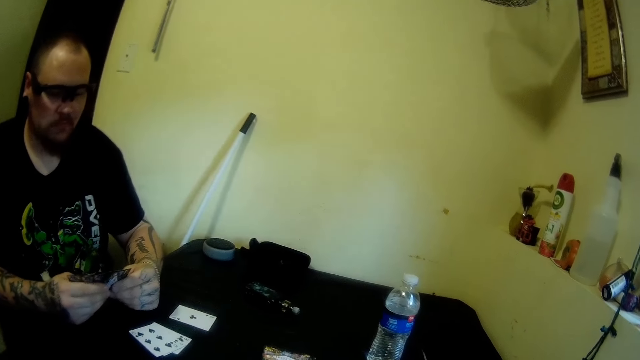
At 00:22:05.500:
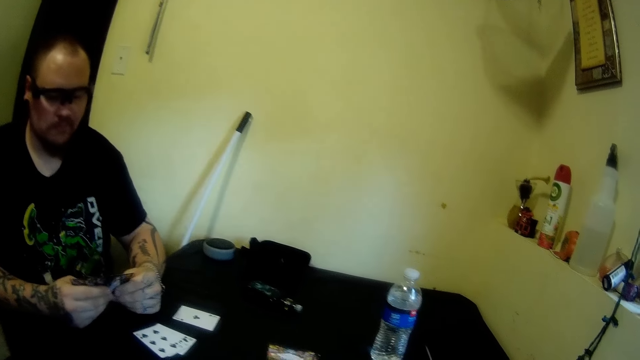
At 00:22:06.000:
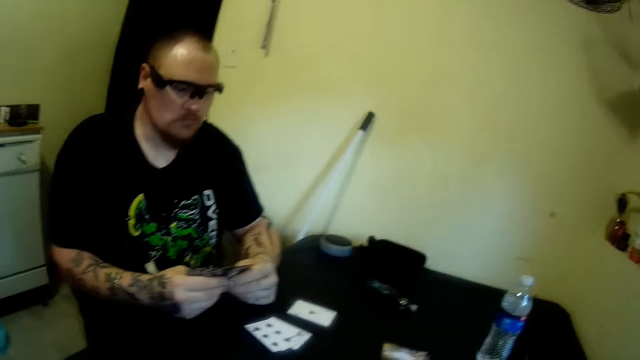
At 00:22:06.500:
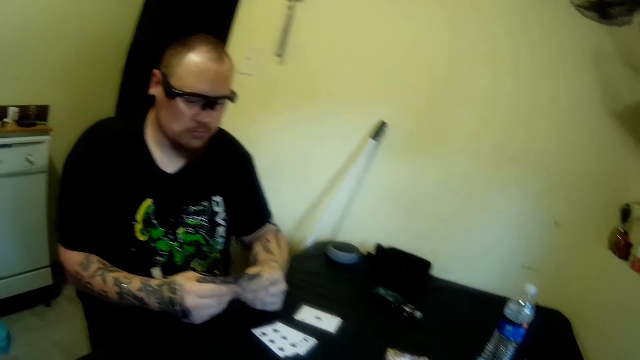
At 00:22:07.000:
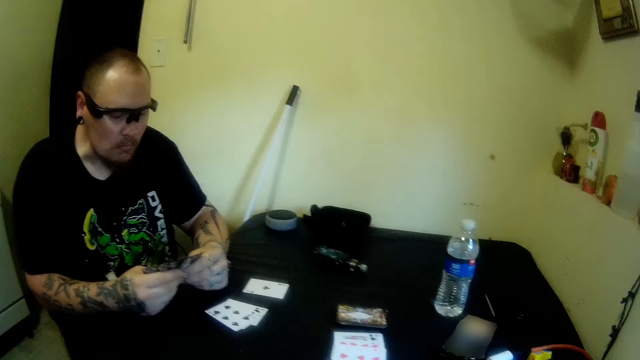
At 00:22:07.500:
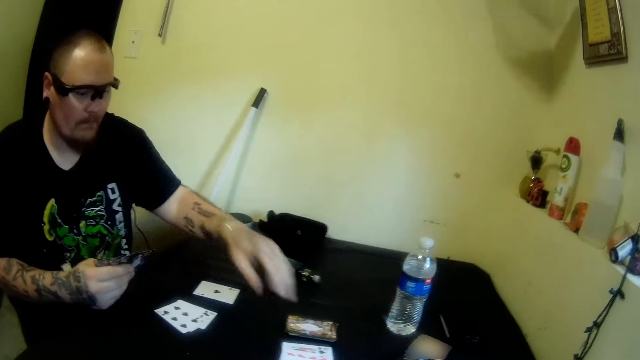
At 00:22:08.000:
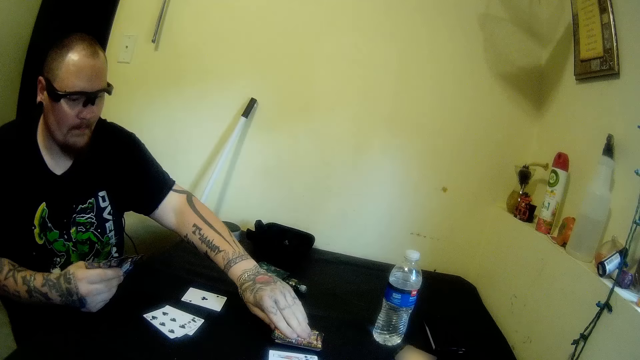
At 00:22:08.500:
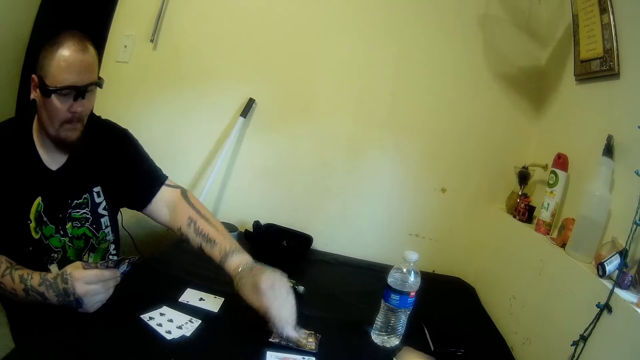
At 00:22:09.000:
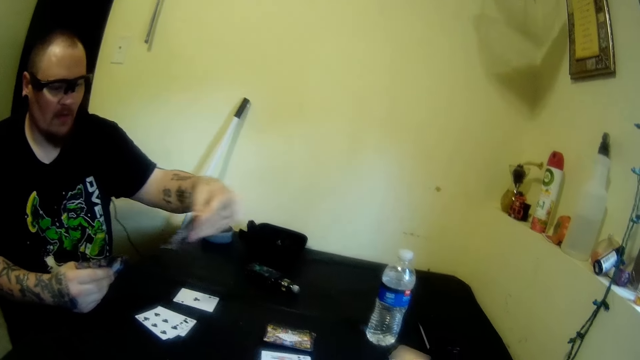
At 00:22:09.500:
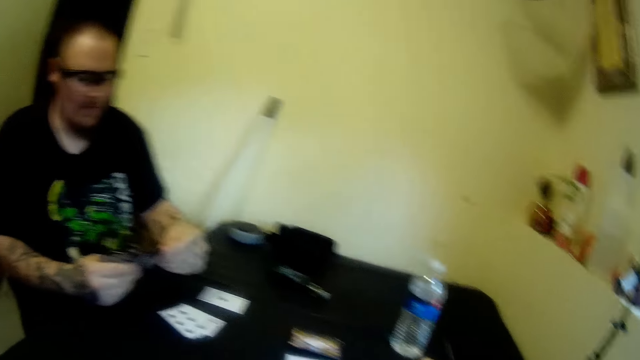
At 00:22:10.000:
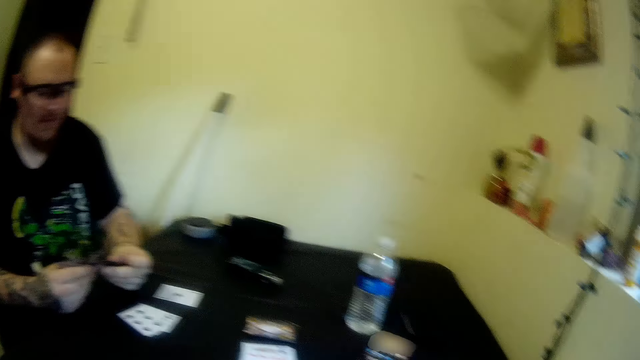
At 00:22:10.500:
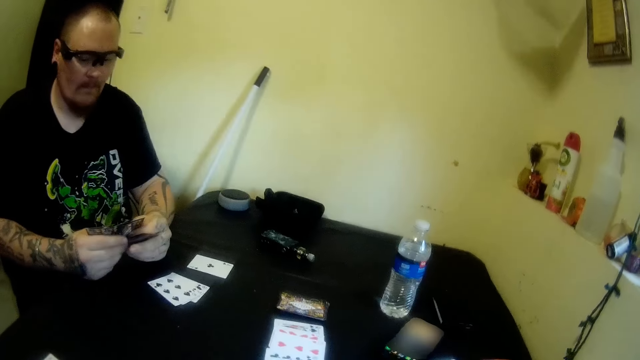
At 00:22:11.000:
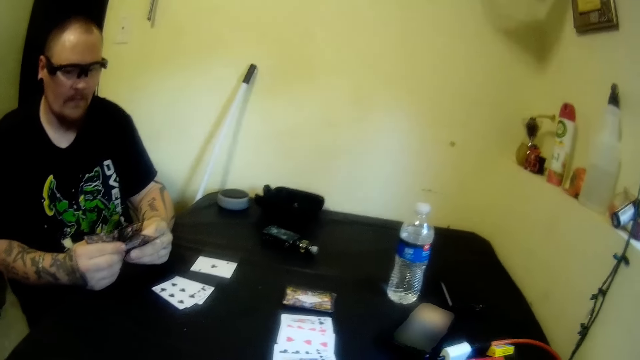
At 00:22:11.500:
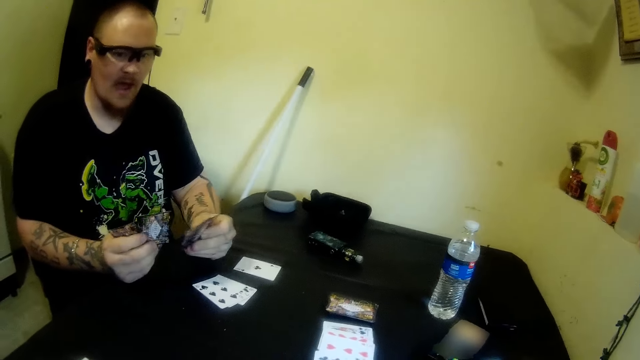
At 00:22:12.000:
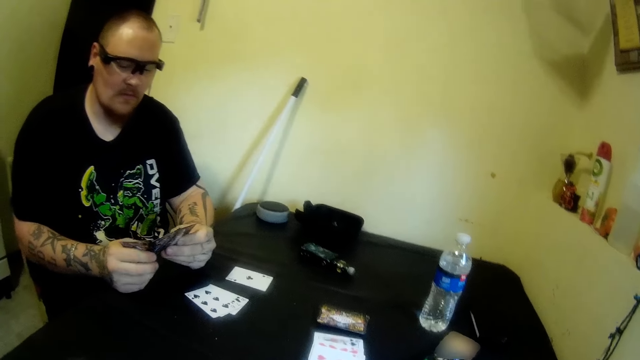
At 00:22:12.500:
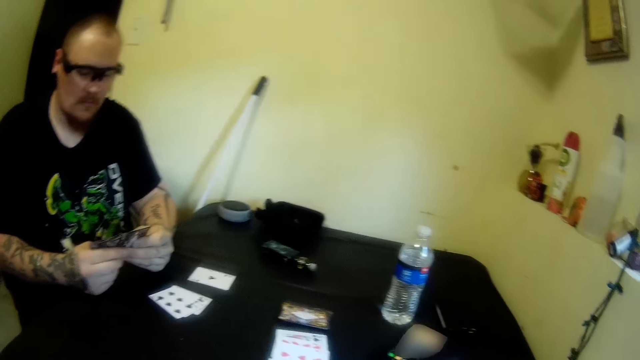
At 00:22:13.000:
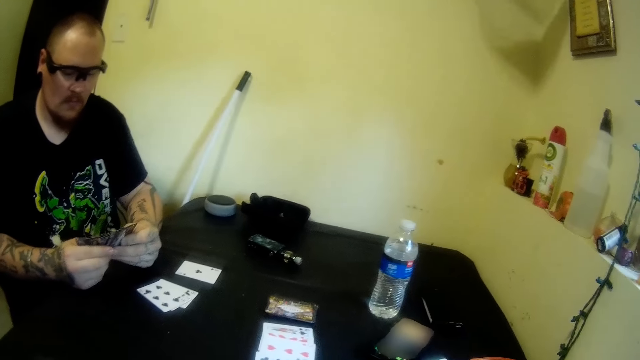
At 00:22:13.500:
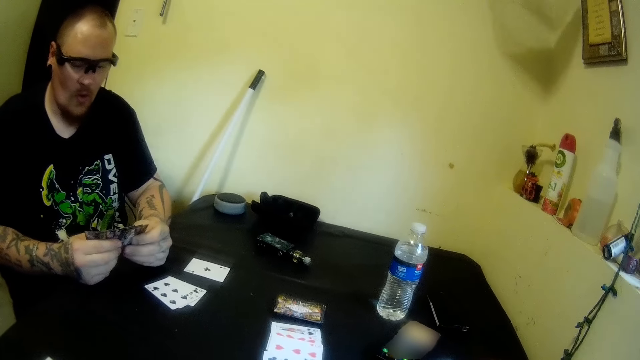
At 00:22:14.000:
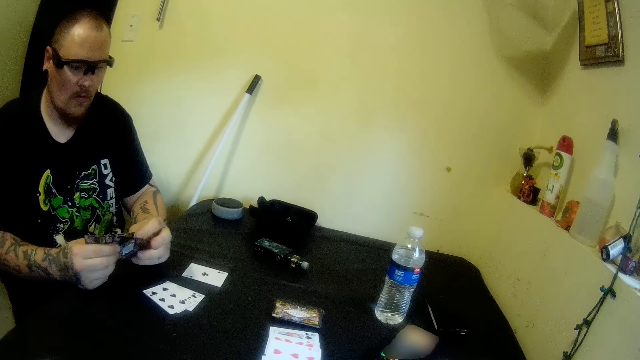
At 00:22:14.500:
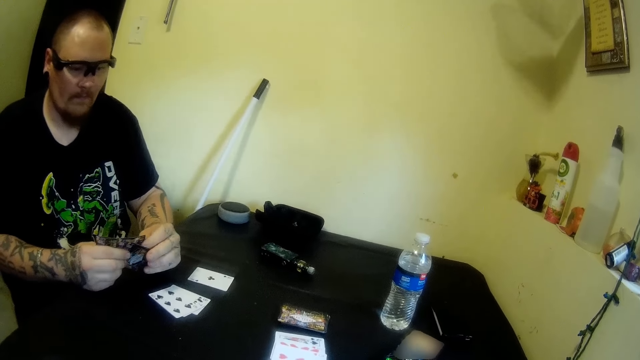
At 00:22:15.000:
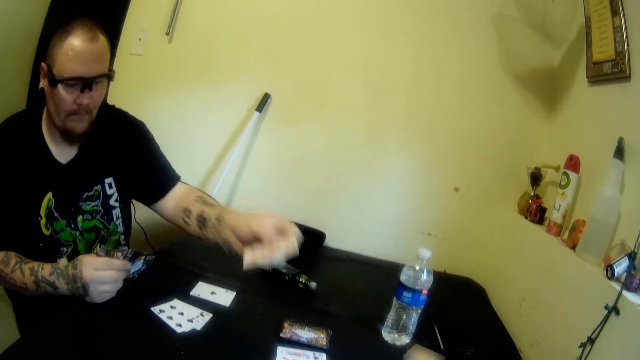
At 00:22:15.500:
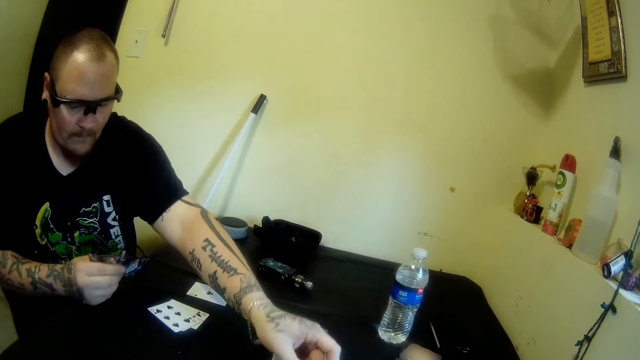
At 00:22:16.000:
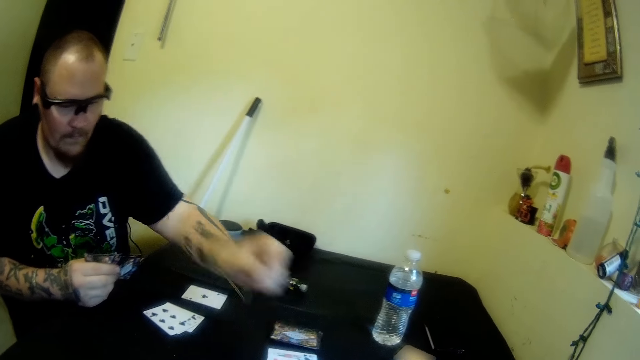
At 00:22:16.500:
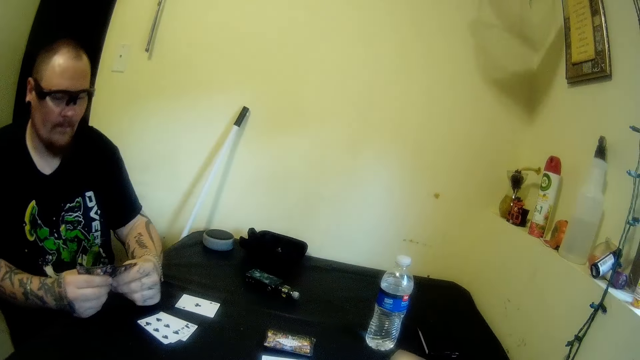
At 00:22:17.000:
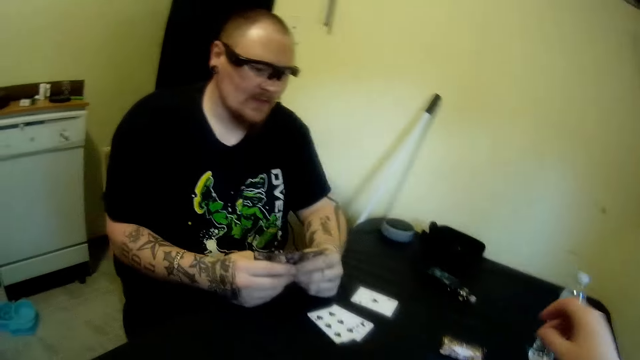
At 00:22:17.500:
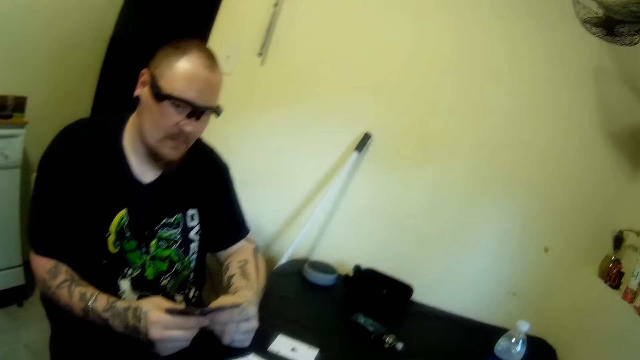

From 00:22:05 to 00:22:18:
The man picks a card from the table with his left hand, aligns the cards, and drops a card on the table with his left hand.

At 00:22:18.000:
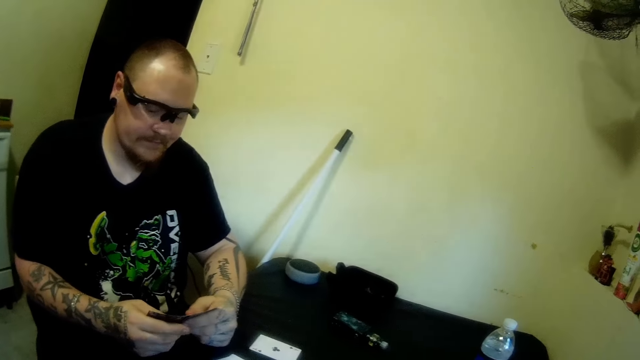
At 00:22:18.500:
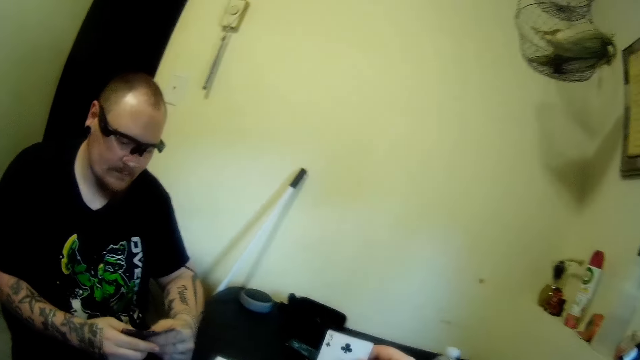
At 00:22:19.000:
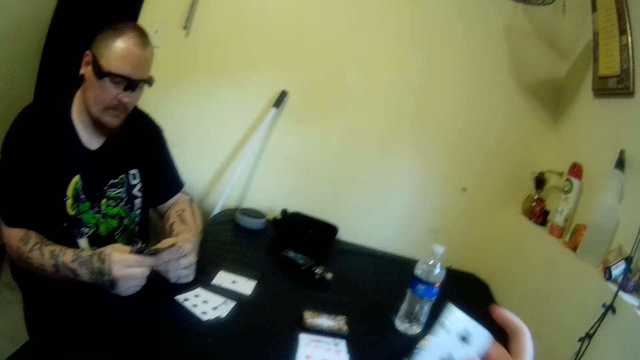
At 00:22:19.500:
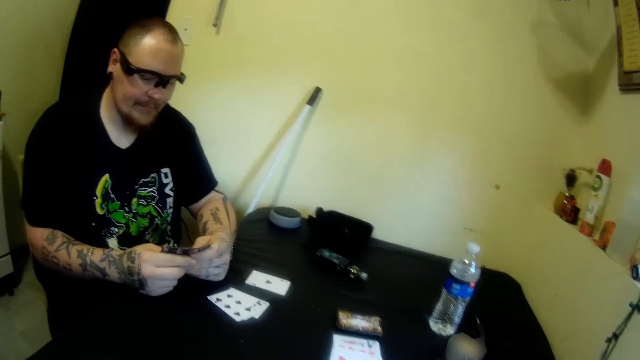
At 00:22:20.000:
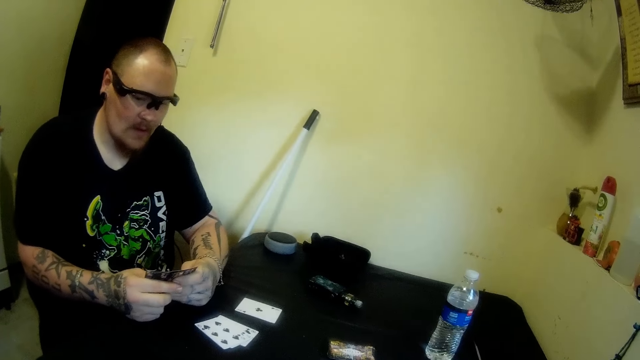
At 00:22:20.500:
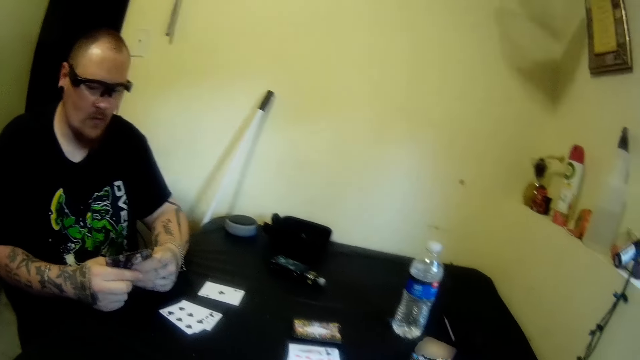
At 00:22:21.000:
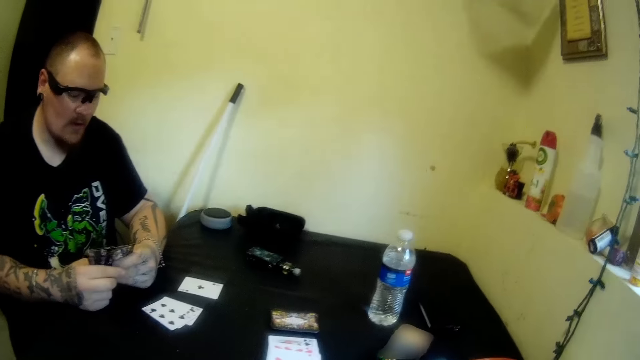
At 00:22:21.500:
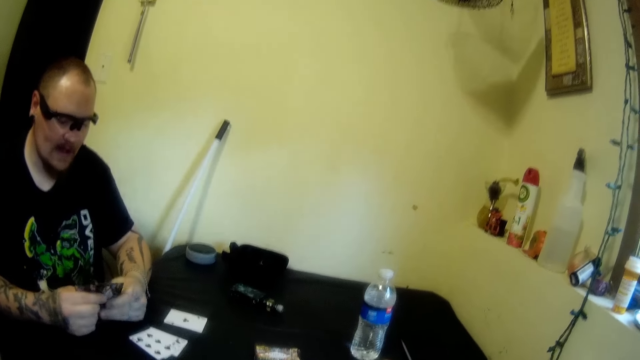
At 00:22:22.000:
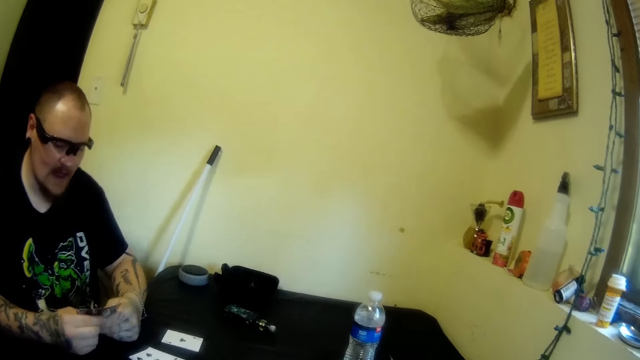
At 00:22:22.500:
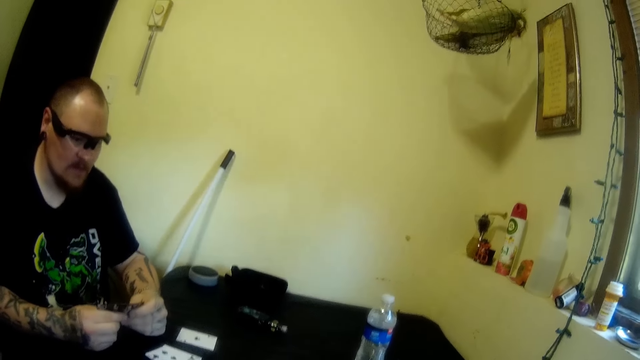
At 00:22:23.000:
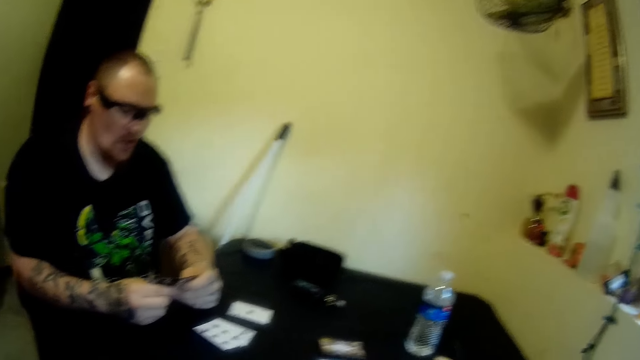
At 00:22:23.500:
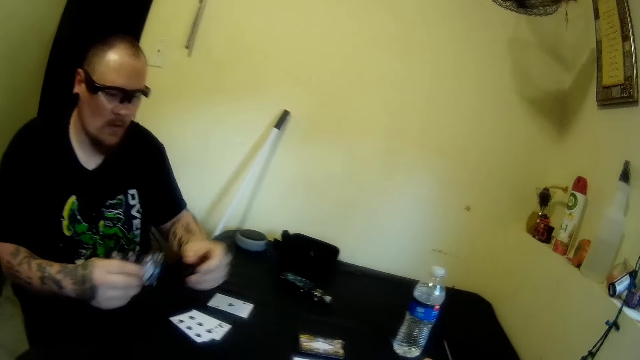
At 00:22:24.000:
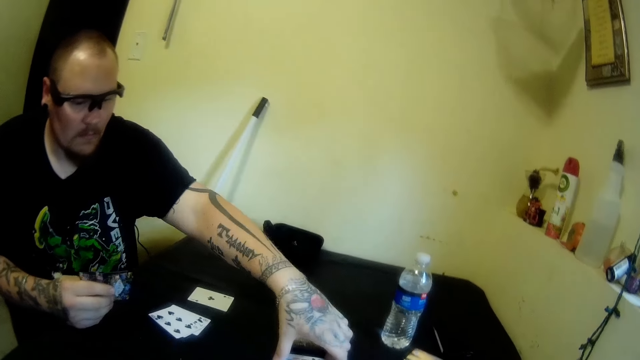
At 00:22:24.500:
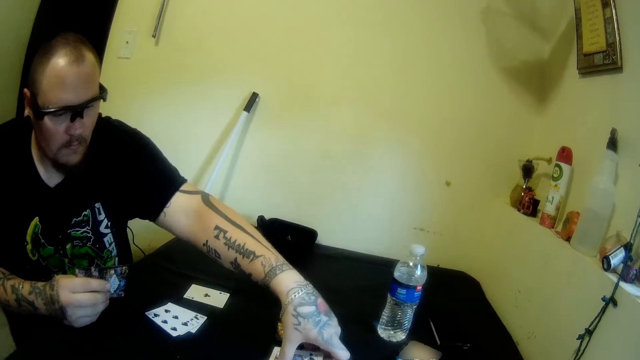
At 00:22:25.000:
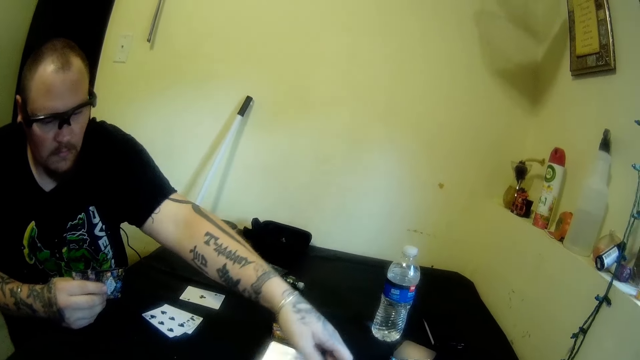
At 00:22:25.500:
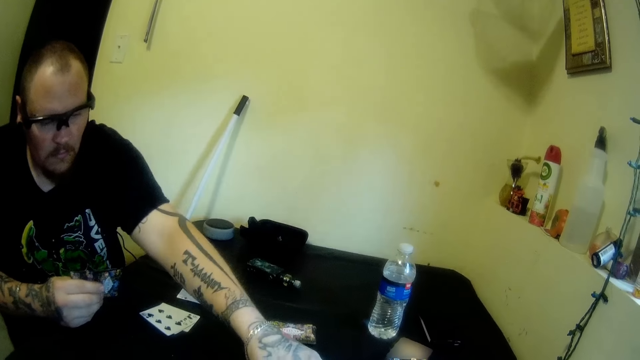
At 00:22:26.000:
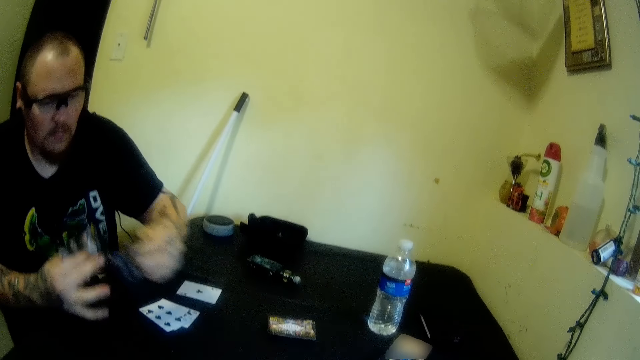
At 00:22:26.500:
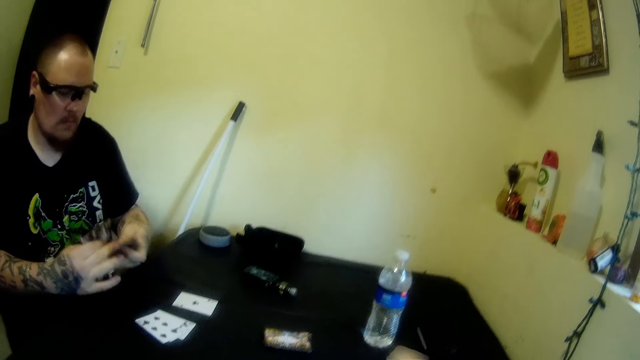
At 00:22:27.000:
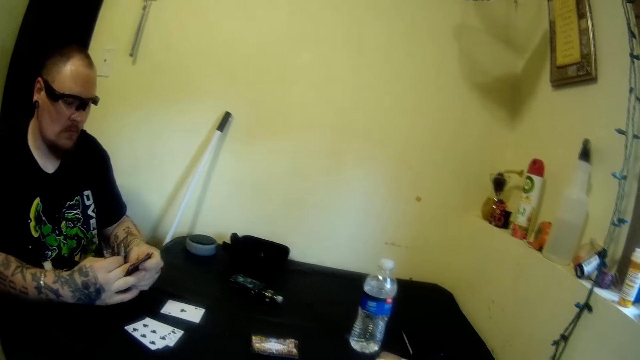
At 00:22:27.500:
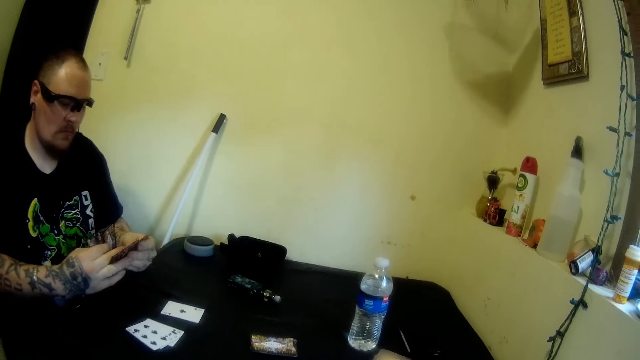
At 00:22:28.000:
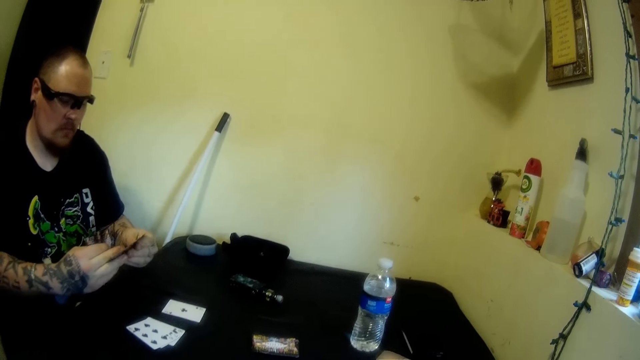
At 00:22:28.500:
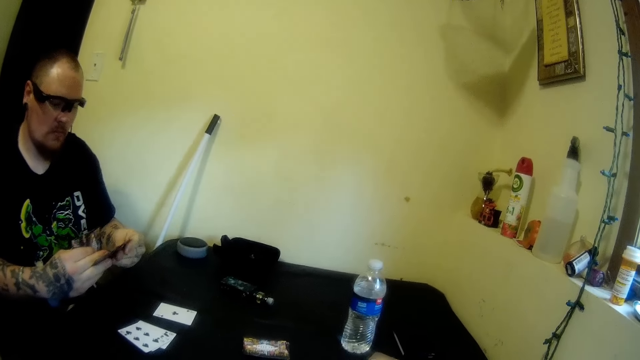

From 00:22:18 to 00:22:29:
The camera wearer picks a card from the table with her right hand. The man picks cards from the table with his left hand and adjusts the cards with his hands.
